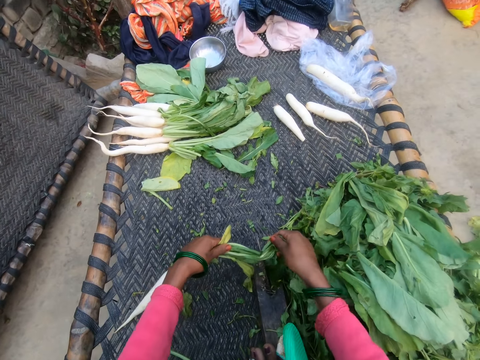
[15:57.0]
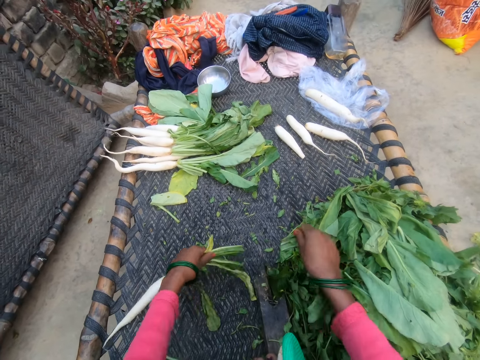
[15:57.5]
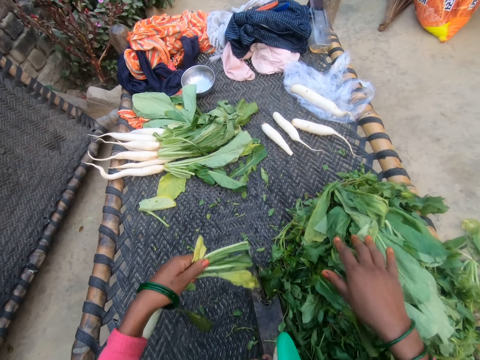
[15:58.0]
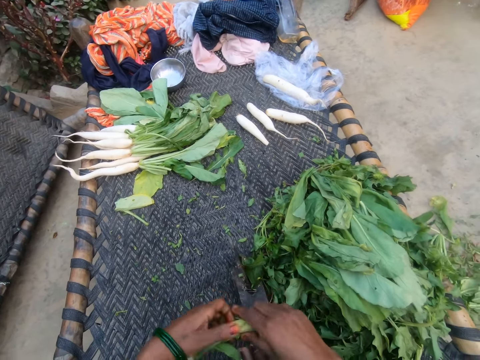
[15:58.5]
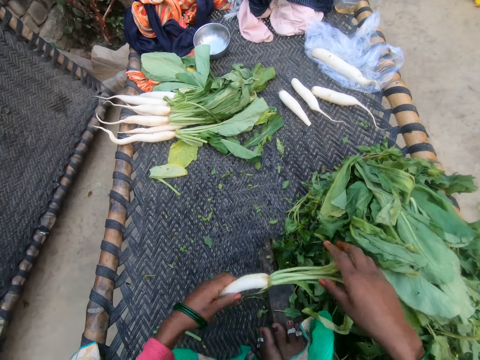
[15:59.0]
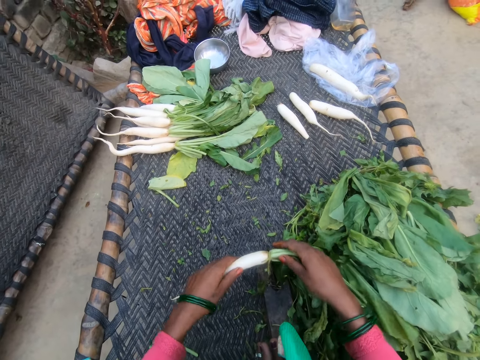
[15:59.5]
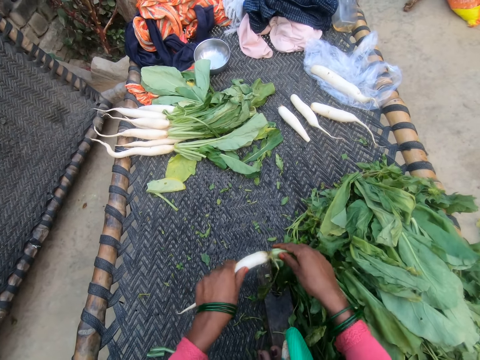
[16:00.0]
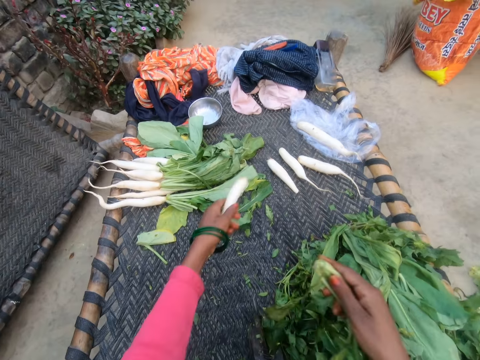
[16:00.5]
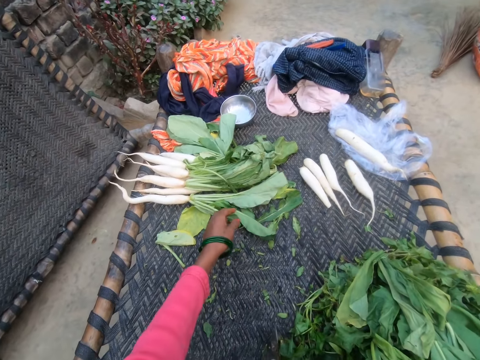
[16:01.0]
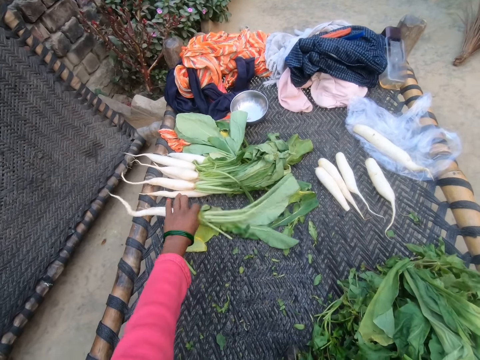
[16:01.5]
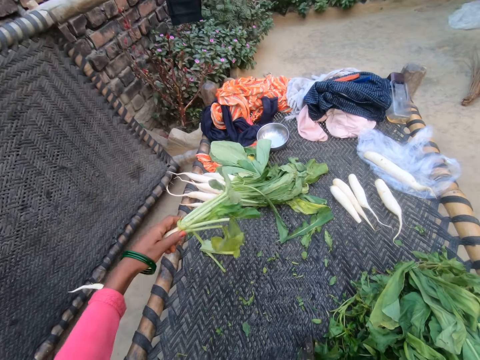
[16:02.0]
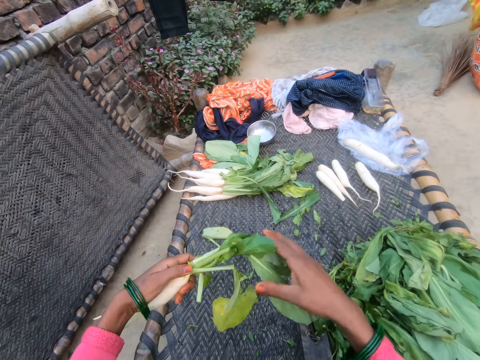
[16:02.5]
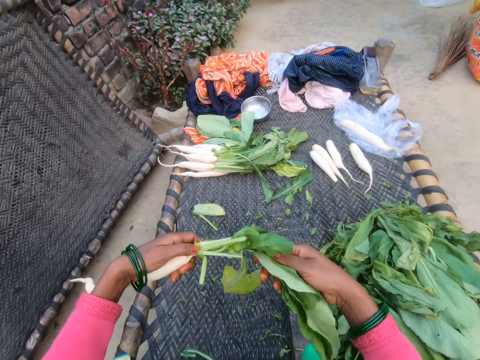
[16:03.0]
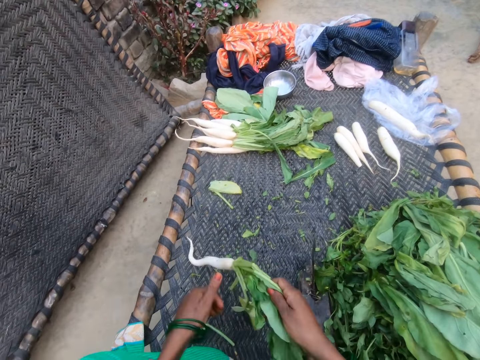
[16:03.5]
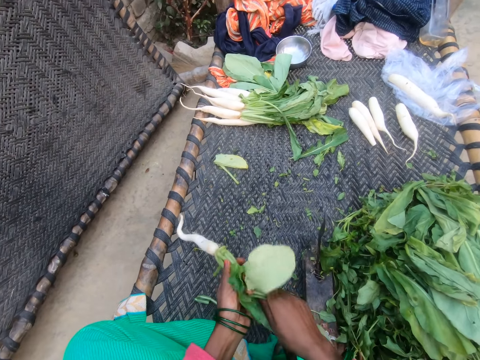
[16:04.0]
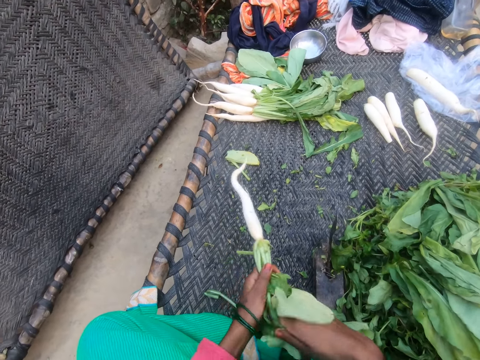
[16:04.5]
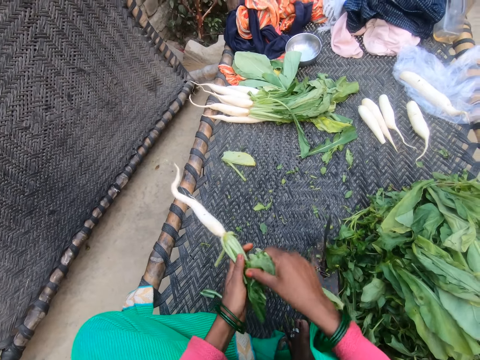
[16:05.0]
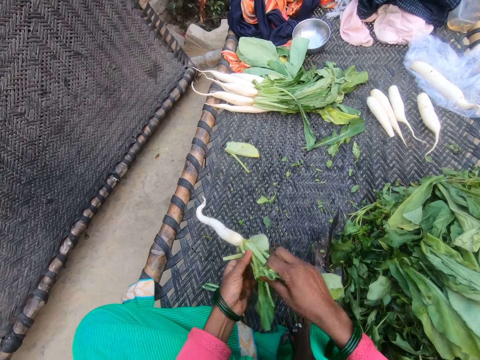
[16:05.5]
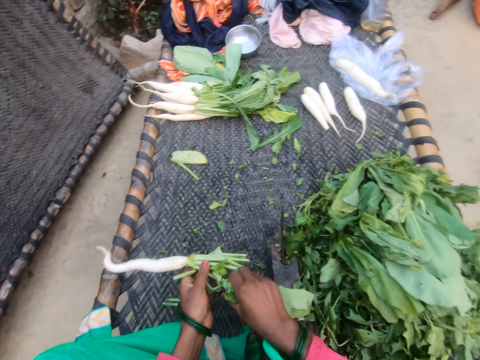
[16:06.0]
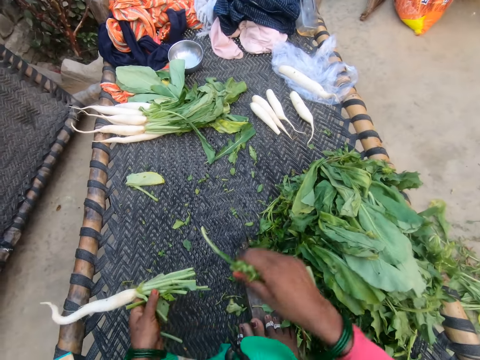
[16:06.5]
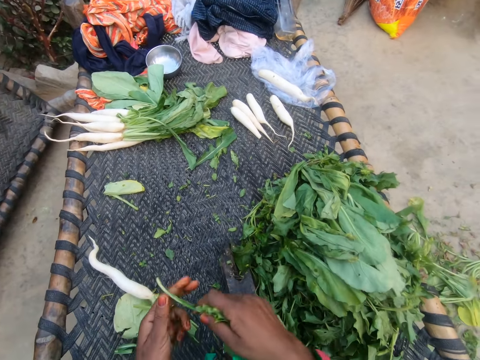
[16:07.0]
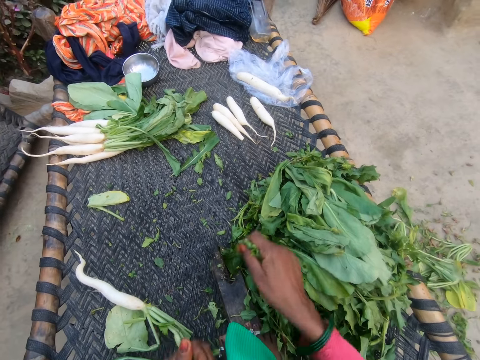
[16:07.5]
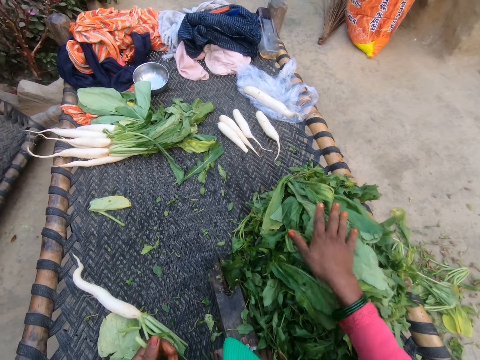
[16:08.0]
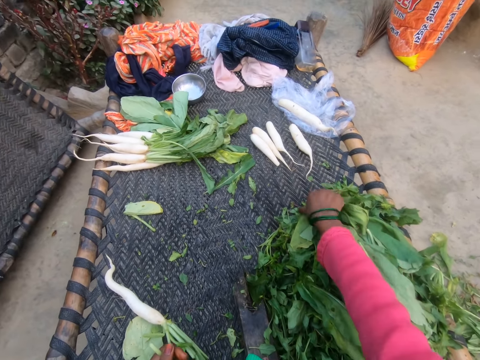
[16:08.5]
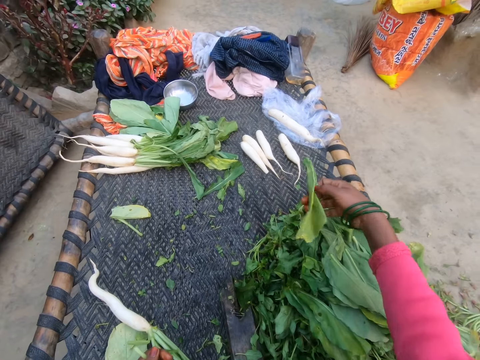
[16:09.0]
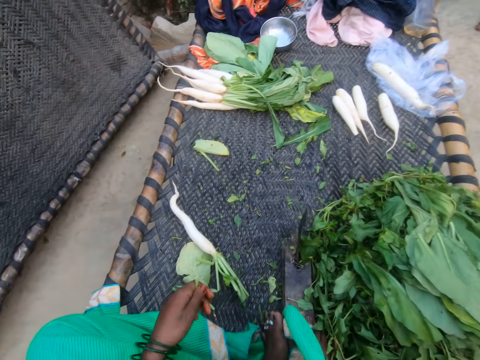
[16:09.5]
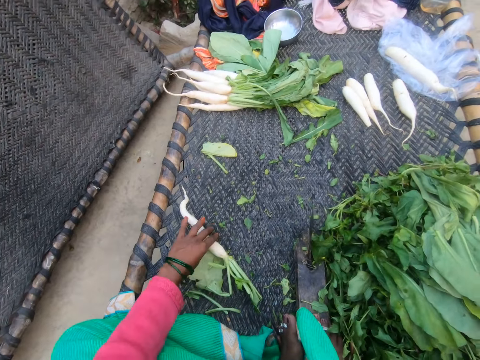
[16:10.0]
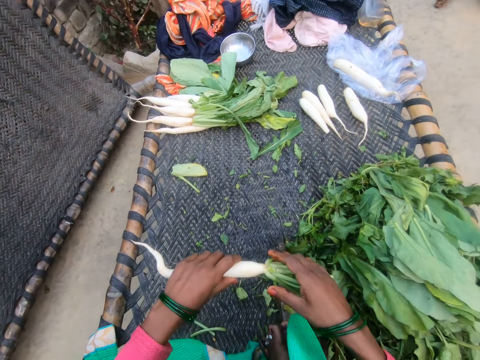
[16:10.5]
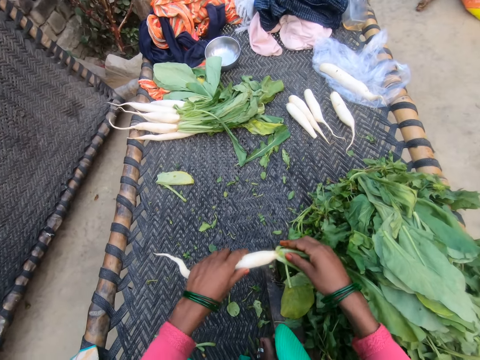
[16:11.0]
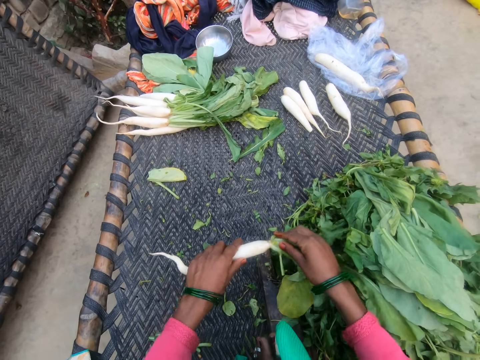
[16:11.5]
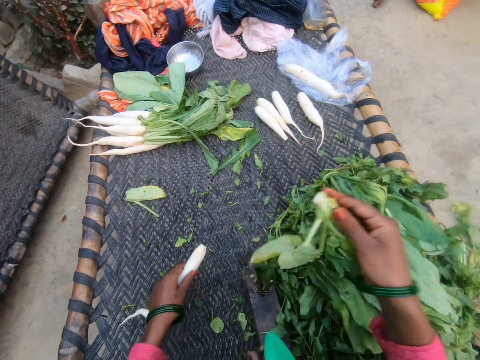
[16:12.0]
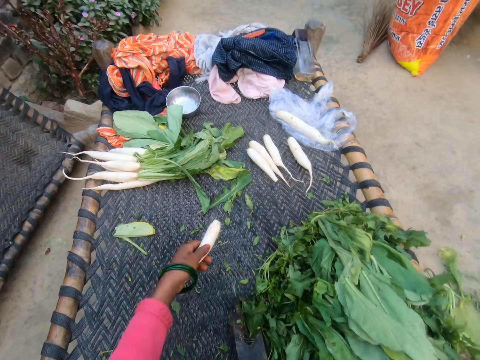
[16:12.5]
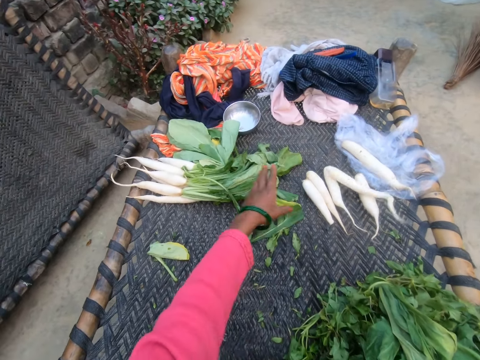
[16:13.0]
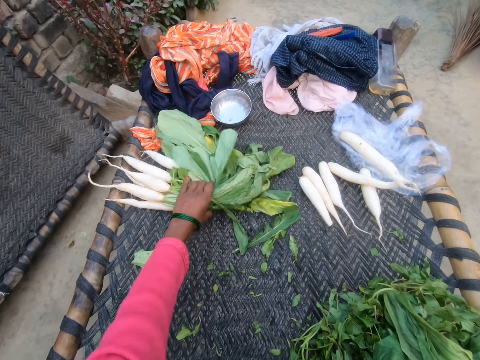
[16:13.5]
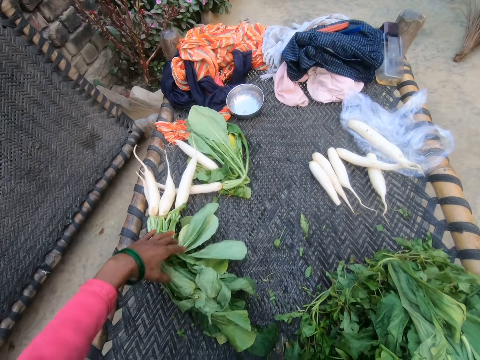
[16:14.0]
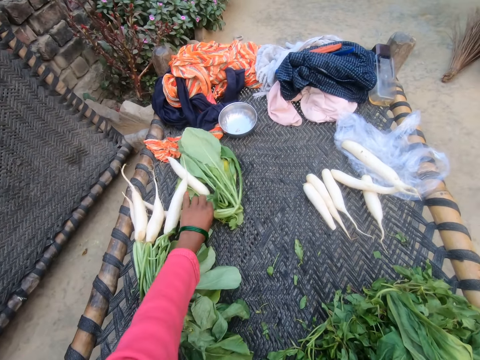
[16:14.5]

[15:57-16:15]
The camera wearer cuts the daikon radish or white carrot leaves. They drop plucked leaves on a heap of leaves. They hold the daikon radish, cut the stalk from the daikon radish, and put the daikon radish on the table. They drop the separated stalk. They pick another white carrot. They hold the daikon radish and cut the daikon radish leaves. They drop plucked leaves on a heap of leaves. They hold the daikon radish leaves and hold the daikon radish. They cut the stalk from the daikon radish, throw the daikon radish stalk on the floor, put the daikon radish on the table, and move the daikon radish.

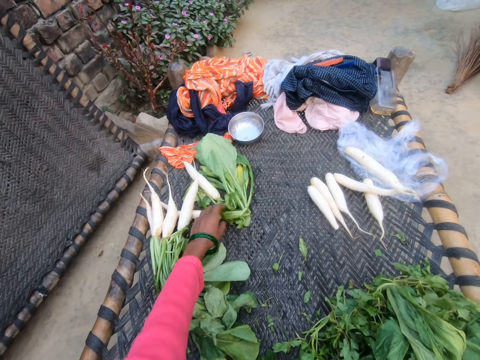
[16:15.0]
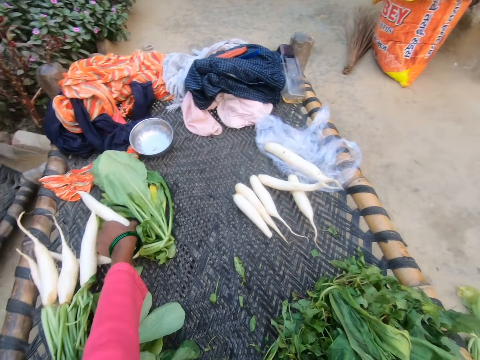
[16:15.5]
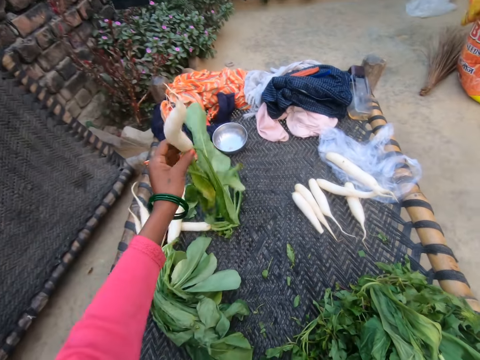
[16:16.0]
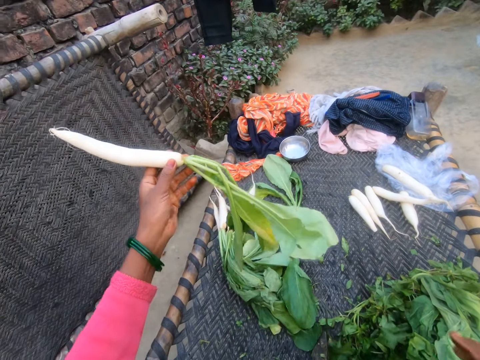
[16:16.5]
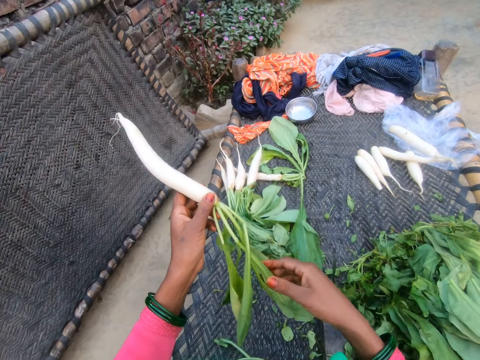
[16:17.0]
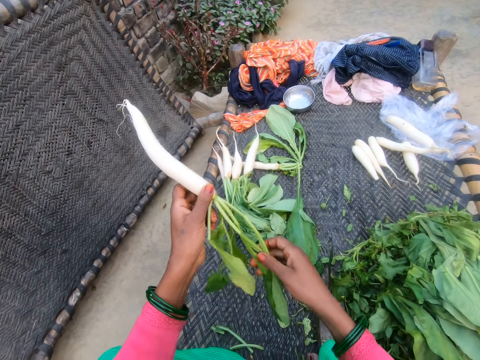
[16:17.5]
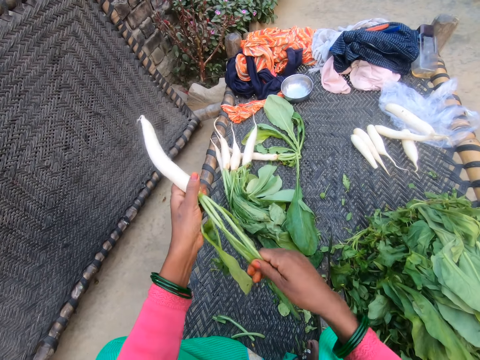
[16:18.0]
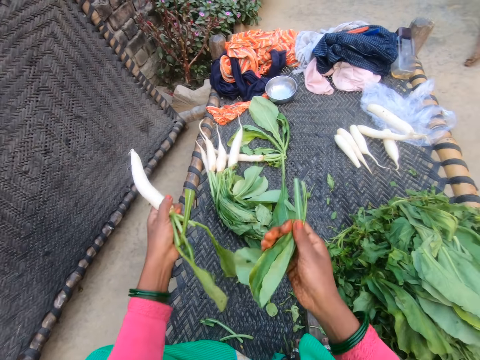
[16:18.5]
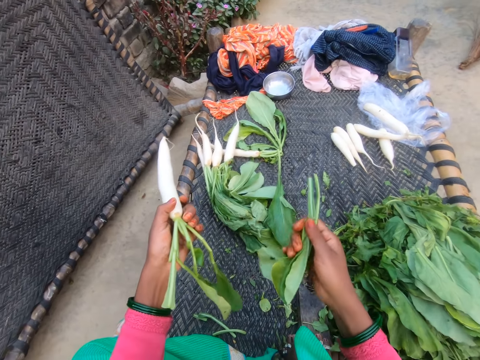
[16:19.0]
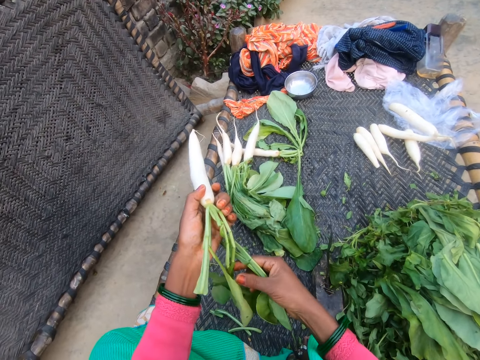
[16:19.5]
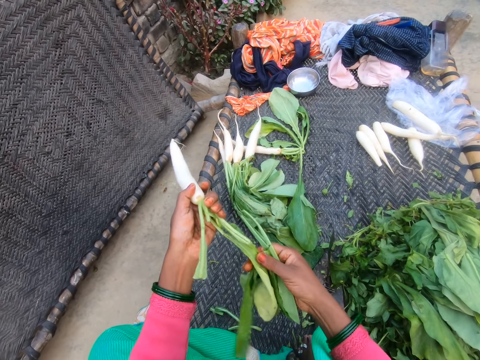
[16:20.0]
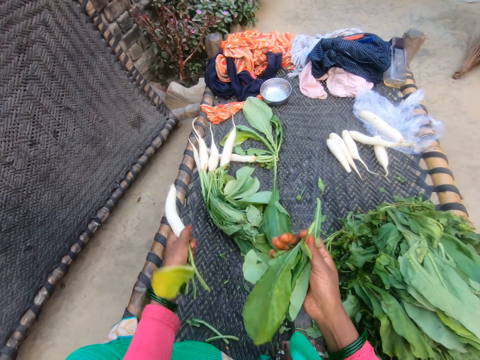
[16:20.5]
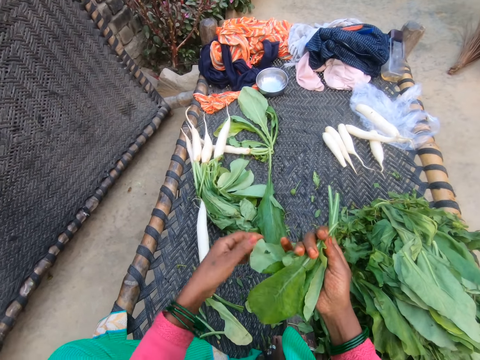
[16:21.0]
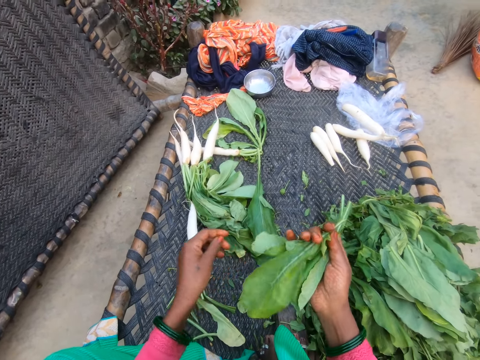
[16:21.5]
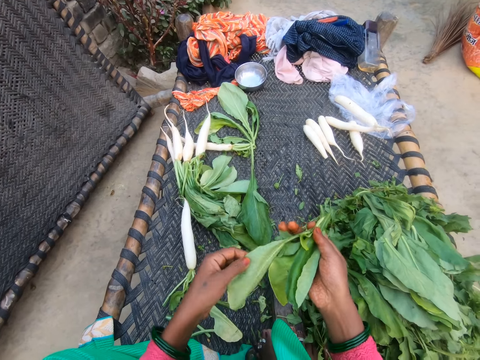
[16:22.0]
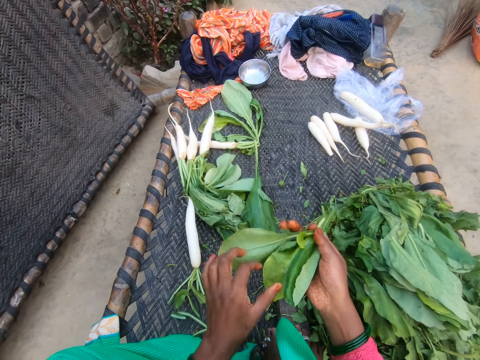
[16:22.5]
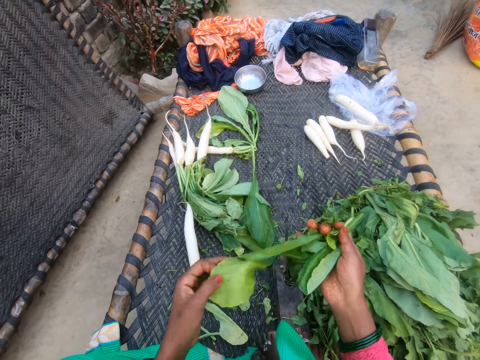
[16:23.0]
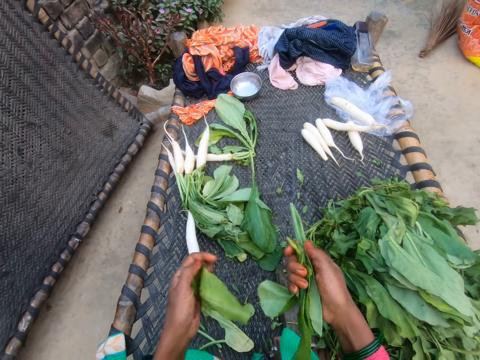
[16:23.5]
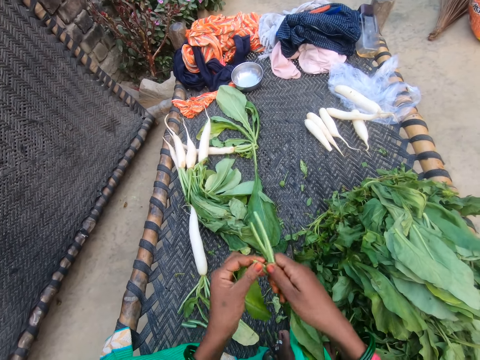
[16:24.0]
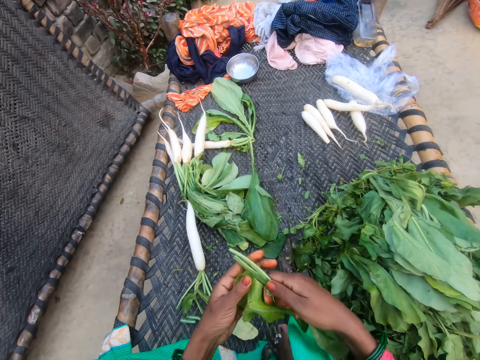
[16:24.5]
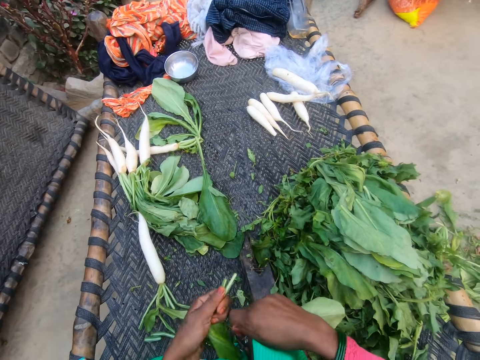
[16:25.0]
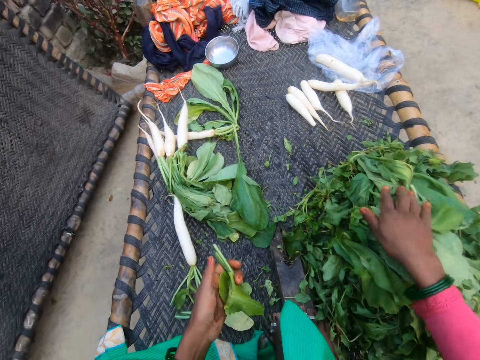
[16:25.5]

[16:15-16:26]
The camera wearer picks another white carrot. They hold the daikon radish or white carrot, remove leaves from the daikon radish, and hold the daikon radish leaves.
